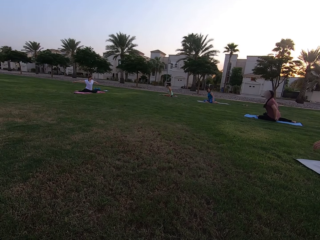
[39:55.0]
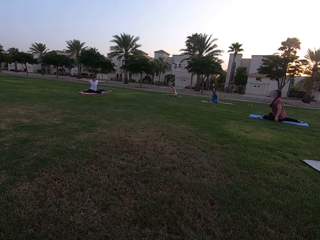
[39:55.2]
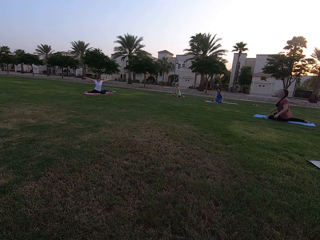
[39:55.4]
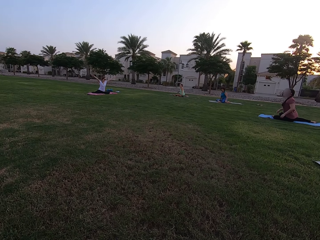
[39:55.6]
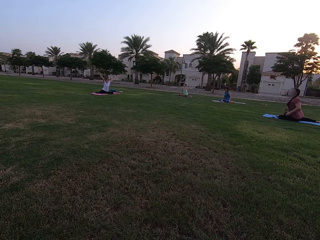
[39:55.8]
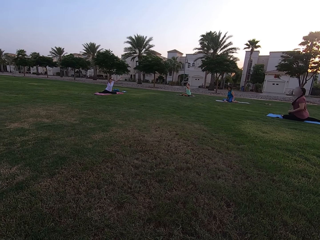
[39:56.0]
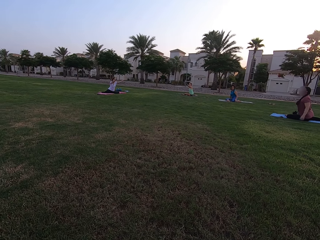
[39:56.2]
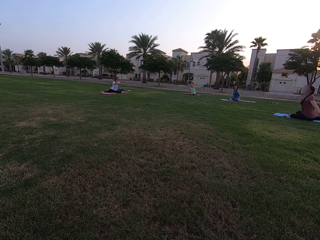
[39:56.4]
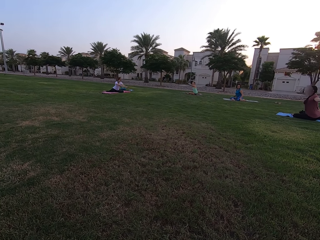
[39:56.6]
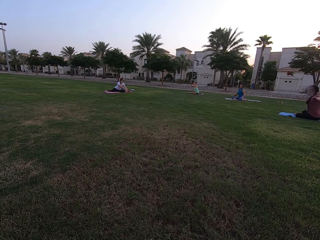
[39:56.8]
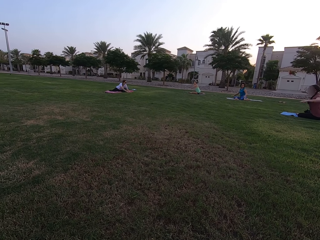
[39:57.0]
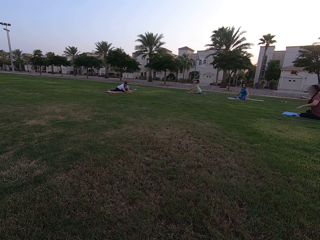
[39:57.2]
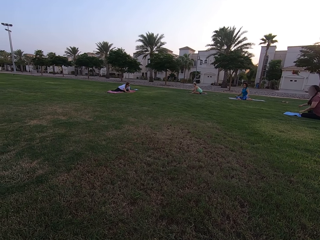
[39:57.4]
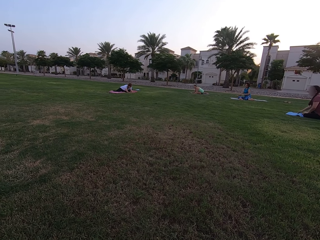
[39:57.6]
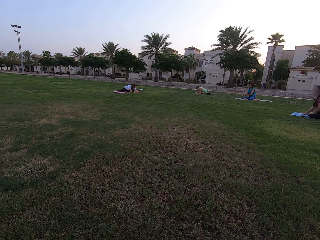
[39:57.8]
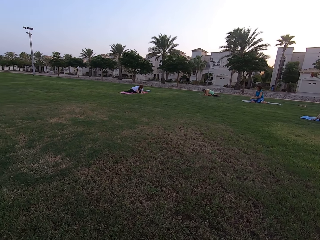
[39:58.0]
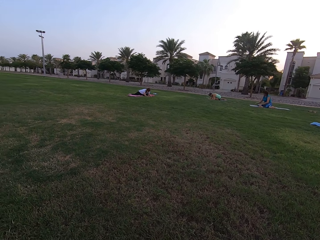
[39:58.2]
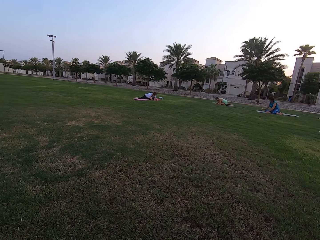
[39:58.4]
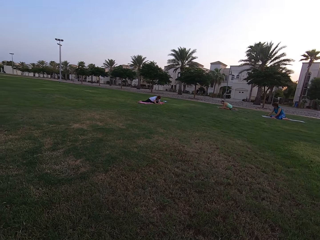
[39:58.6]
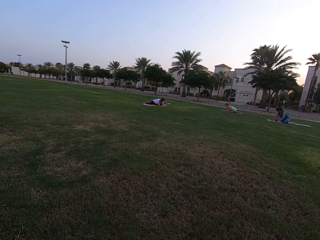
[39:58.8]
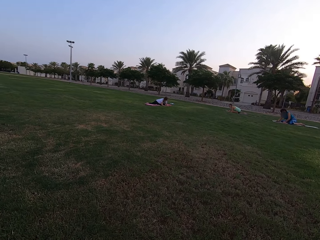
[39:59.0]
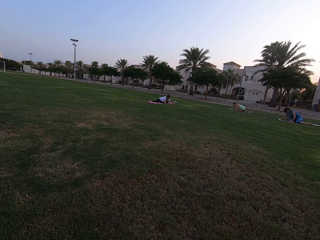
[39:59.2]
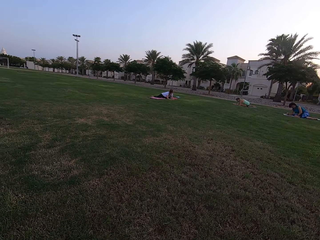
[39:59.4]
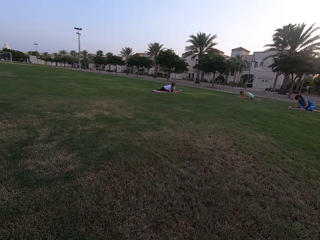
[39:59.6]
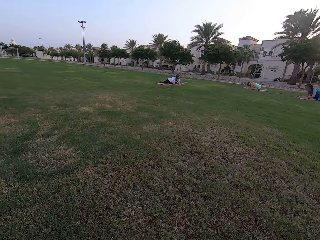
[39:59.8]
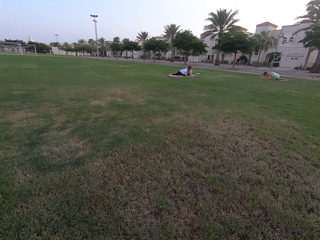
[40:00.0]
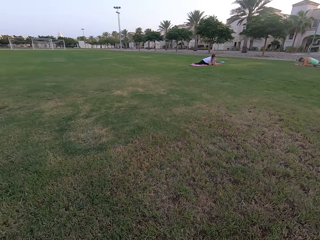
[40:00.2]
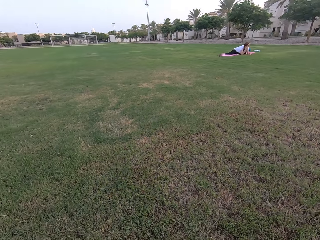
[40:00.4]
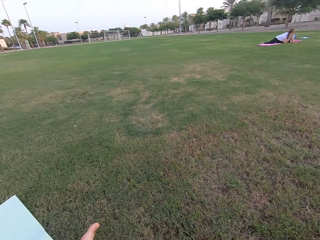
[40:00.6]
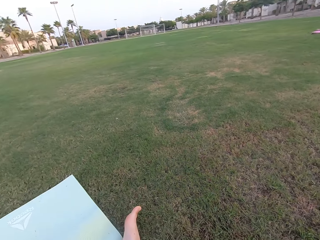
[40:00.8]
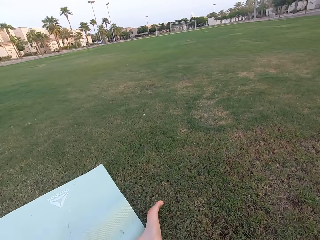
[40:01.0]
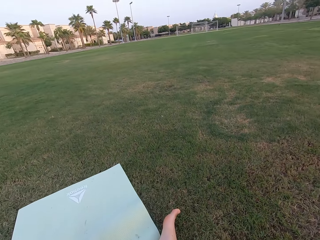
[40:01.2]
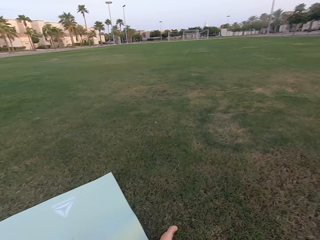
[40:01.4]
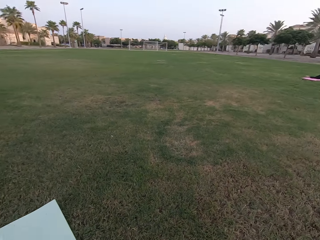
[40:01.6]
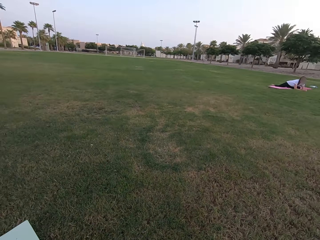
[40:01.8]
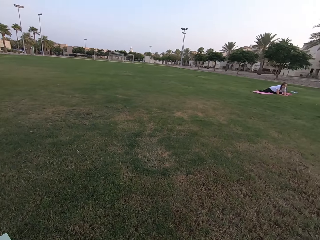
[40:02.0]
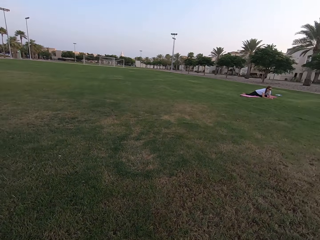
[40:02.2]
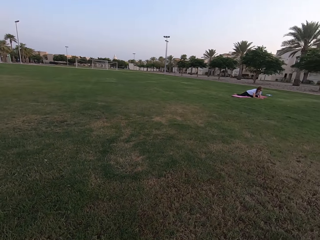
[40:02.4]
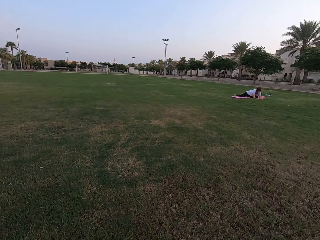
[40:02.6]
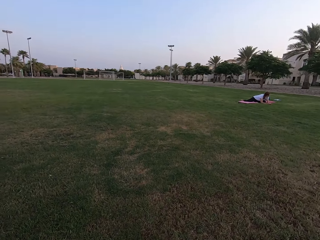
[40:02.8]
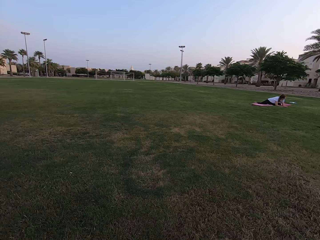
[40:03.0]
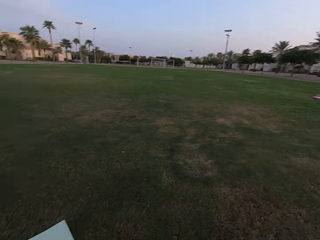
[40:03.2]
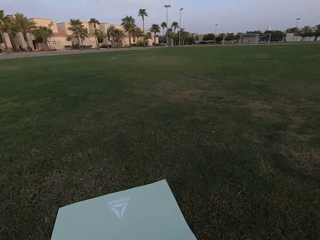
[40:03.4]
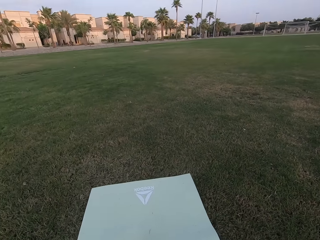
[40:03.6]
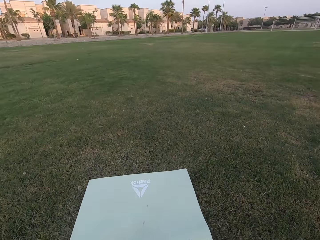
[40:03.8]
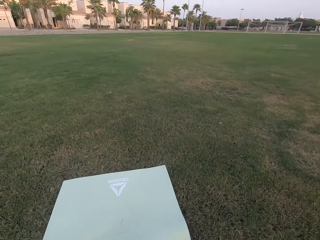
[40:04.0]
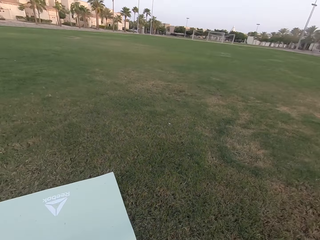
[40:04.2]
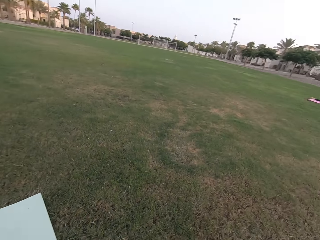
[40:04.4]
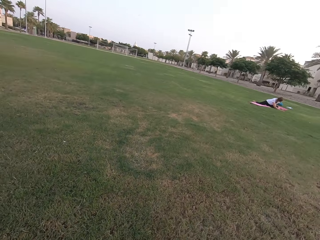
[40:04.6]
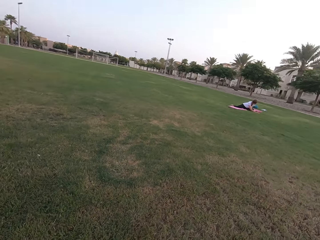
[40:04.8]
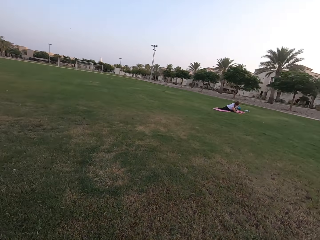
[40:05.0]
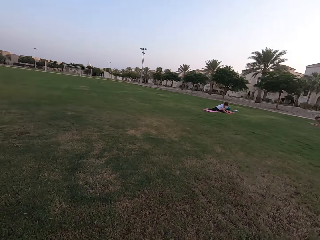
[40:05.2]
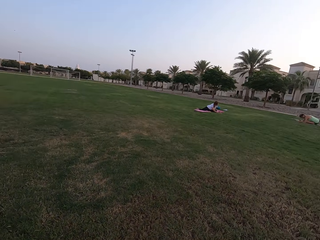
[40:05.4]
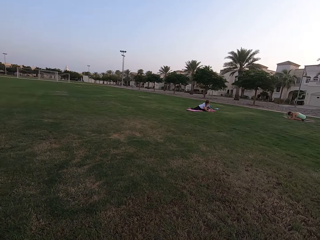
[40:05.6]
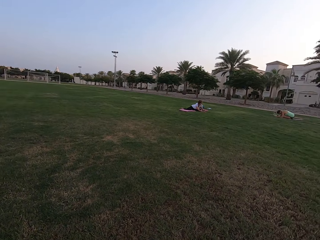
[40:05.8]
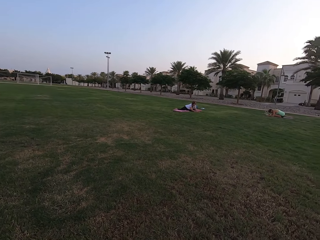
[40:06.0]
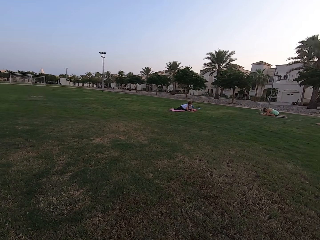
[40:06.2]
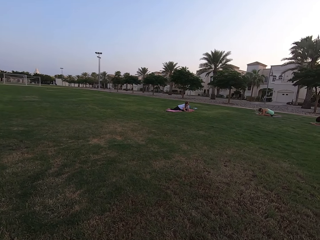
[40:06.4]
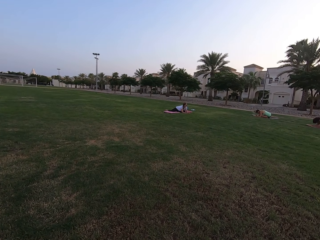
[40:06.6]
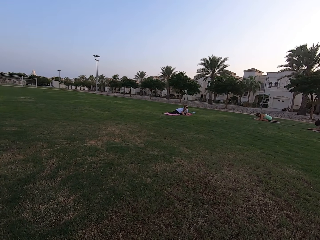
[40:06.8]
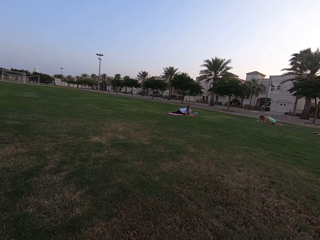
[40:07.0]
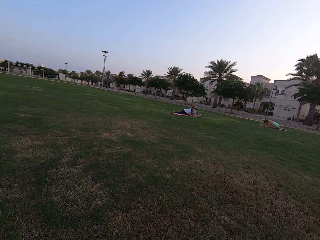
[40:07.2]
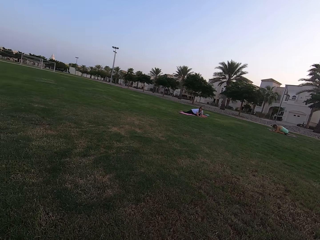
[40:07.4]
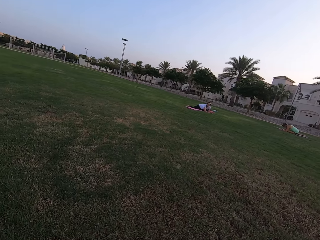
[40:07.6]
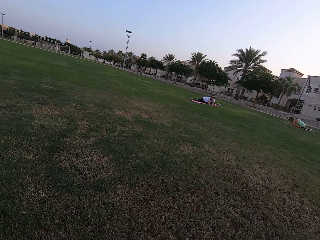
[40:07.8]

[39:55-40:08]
Women sit on the ground. The camera wearer sits on the ground.

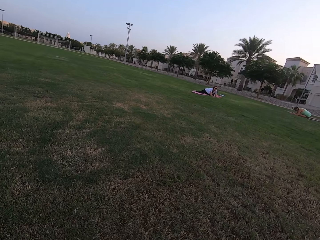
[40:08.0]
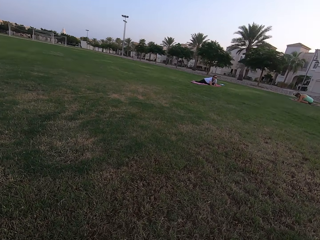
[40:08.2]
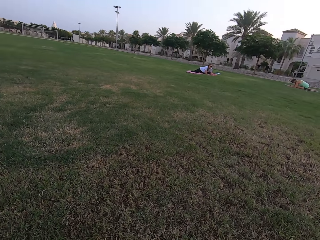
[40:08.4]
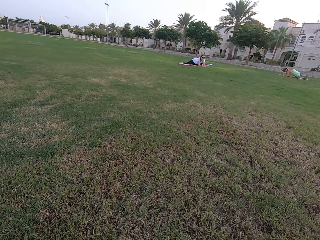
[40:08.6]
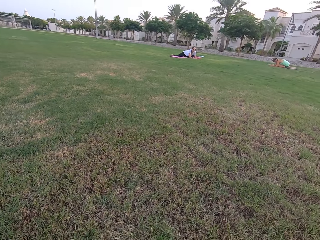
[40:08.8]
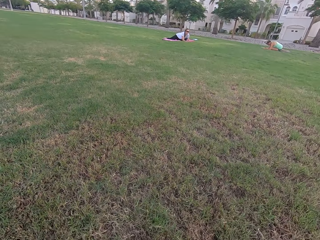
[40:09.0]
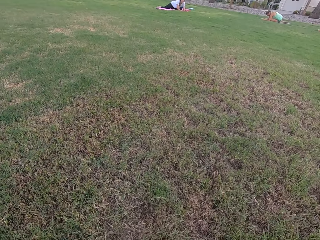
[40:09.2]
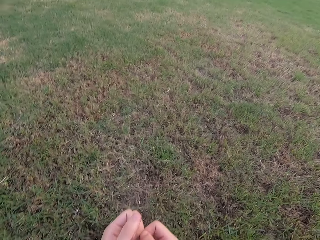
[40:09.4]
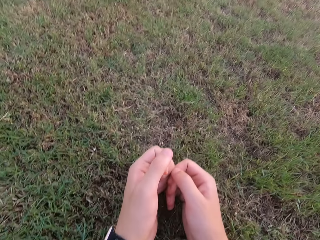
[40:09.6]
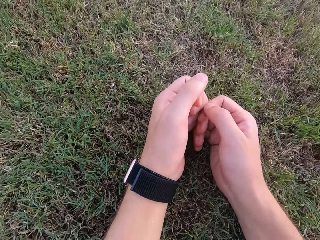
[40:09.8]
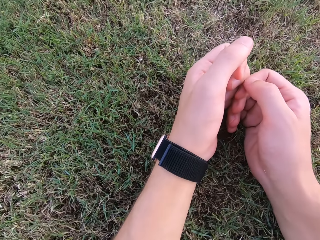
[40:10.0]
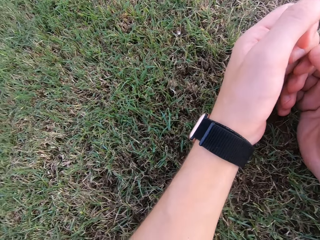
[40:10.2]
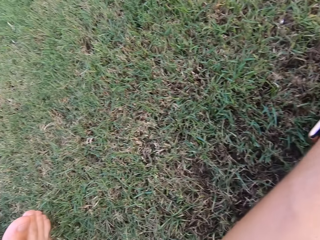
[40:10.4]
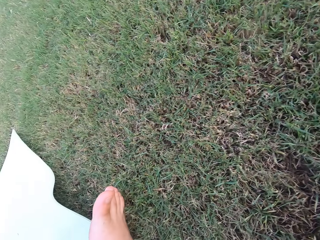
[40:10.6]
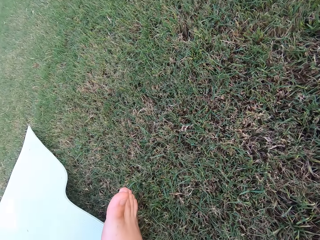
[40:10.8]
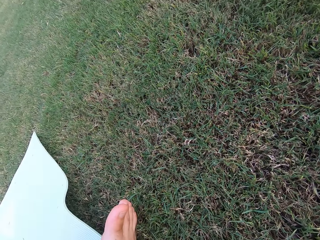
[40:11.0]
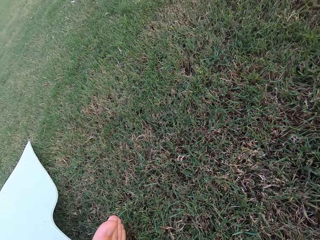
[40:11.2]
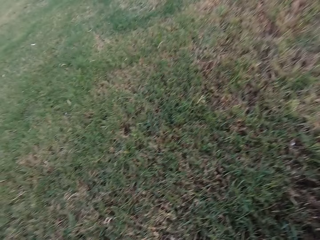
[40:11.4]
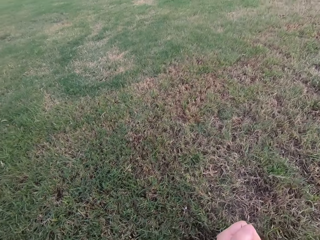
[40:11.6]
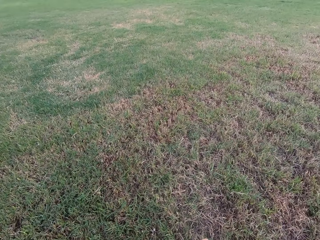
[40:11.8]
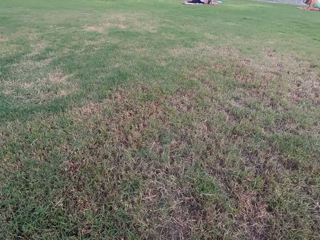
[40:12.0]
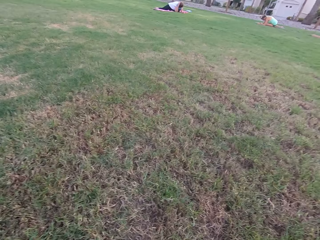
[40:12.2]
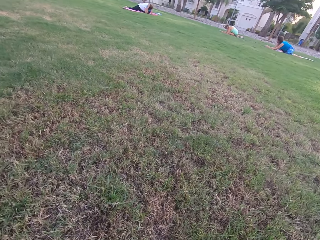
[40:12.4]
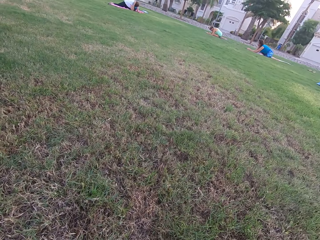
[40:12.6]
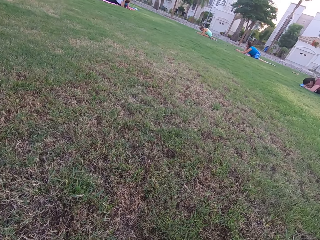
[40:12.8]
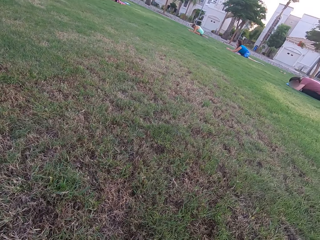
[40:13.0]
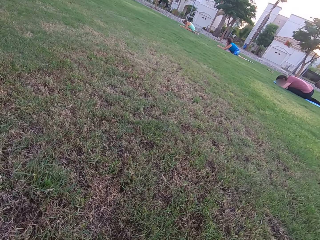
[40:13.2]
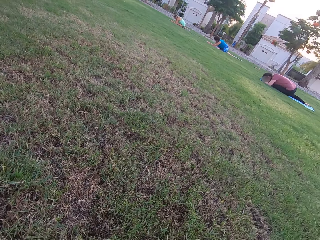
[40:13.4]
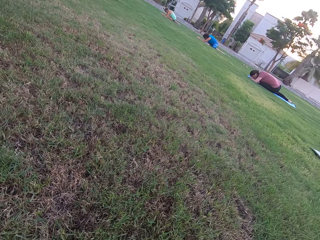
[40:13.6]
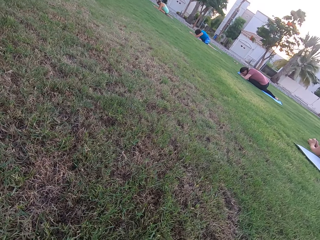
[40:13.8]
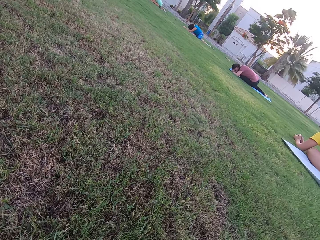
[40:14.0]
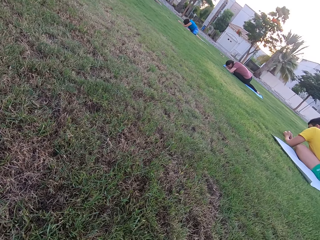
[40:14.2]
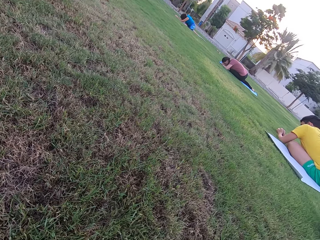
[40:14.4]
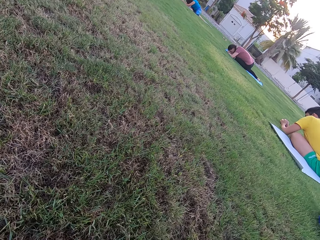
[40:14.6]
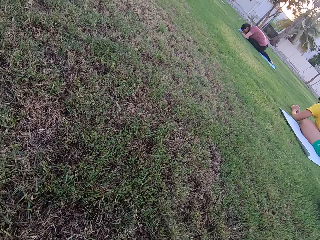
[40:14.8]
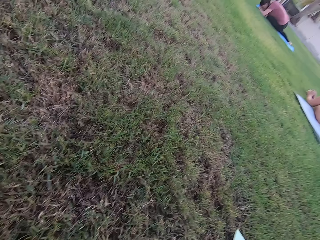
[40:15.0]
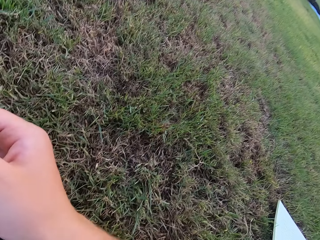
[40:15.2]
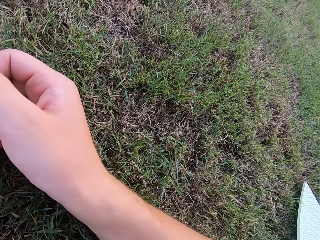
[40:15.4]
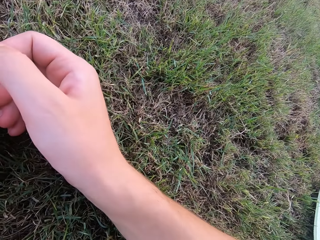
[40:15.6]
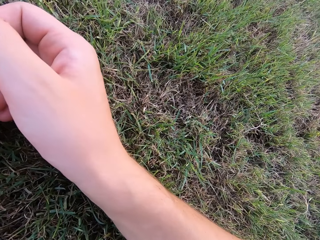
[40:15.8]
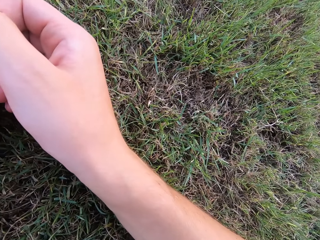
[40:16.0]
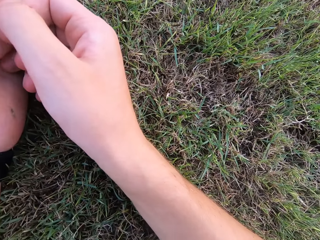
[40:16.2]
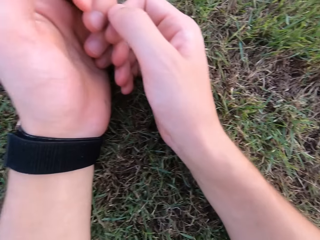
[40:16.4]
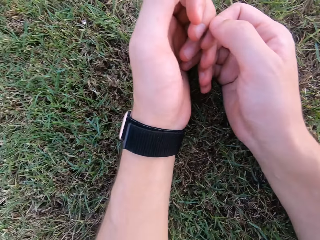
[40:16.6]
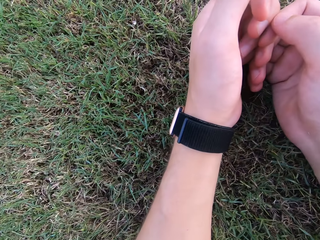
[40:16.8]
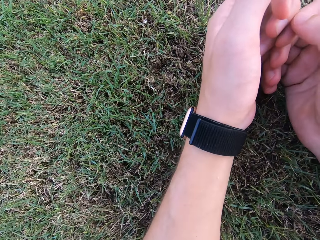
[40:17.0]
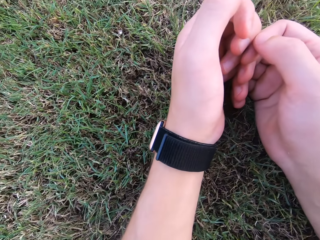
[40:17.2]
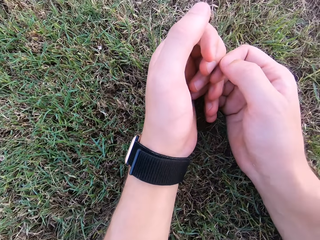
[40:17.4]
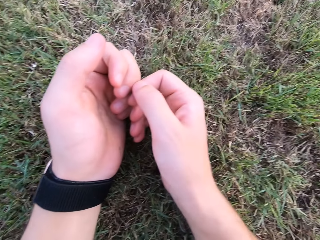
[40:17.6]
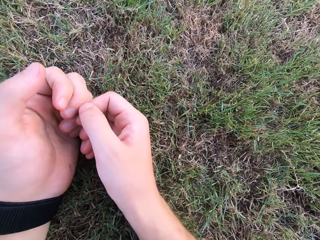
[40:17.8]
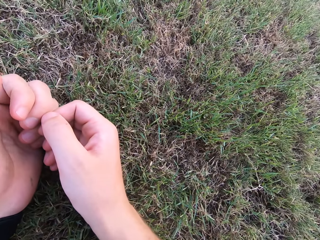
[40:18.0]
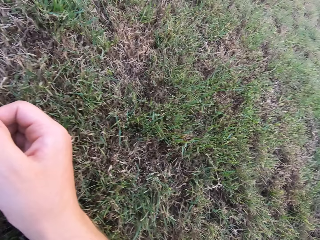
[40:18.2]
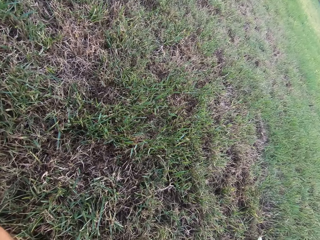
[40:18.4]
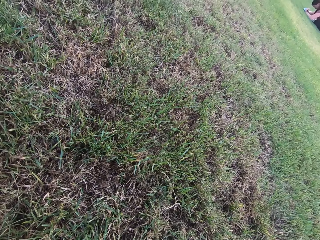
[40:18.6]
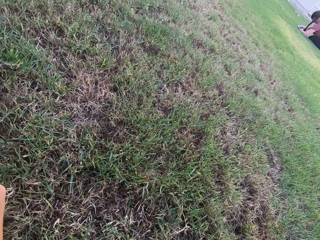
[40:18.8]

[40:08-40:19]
The camera wearer looks around. The women sit on the ground. The man sits on the ground. The camera wearer sits on the ground.
